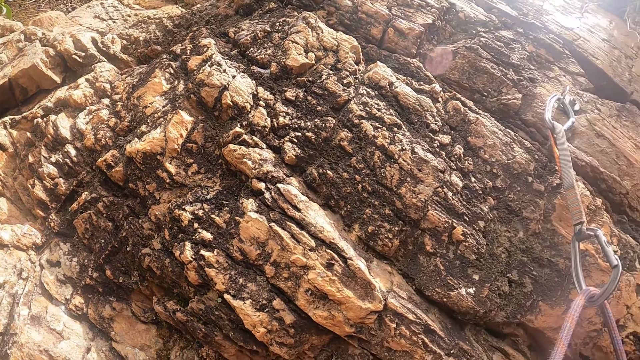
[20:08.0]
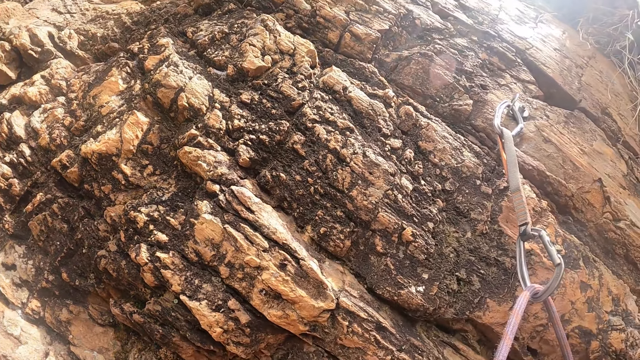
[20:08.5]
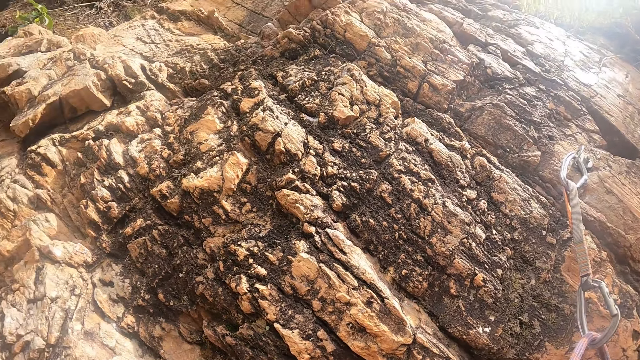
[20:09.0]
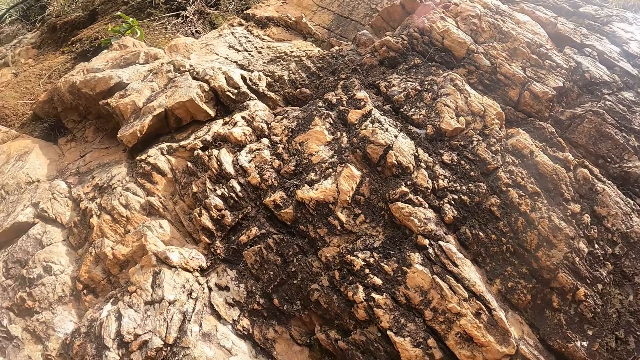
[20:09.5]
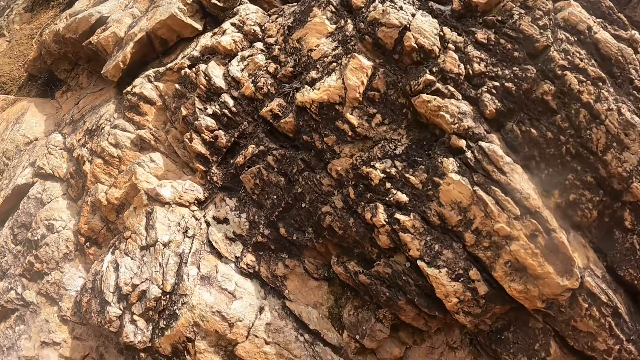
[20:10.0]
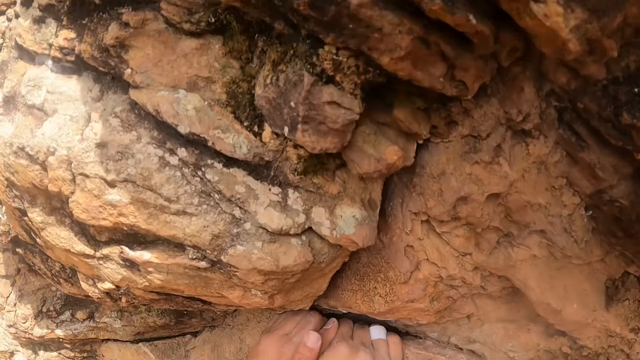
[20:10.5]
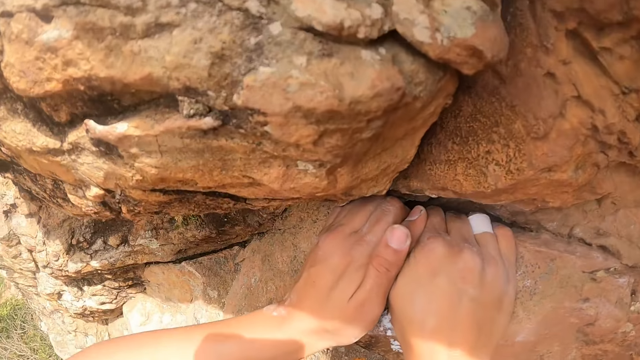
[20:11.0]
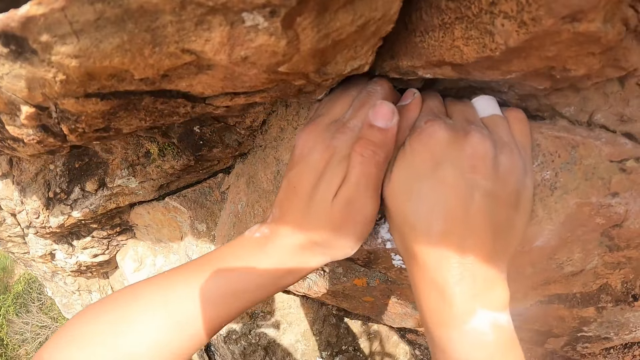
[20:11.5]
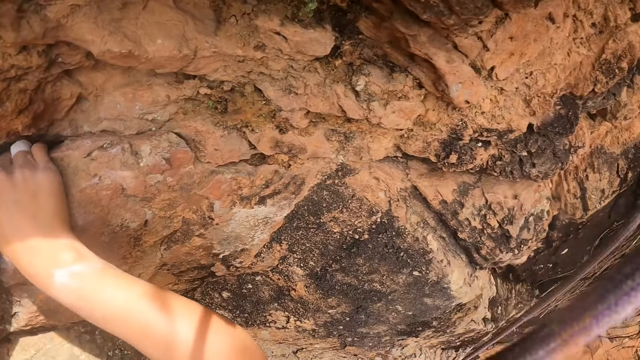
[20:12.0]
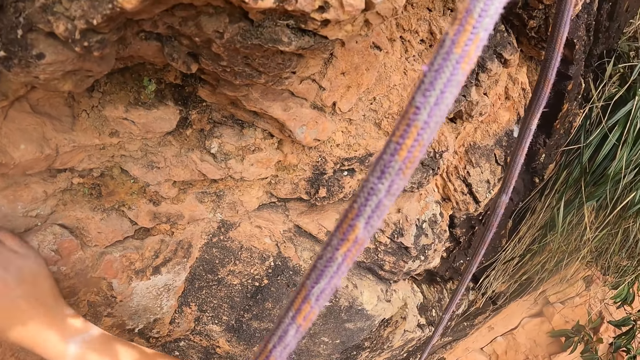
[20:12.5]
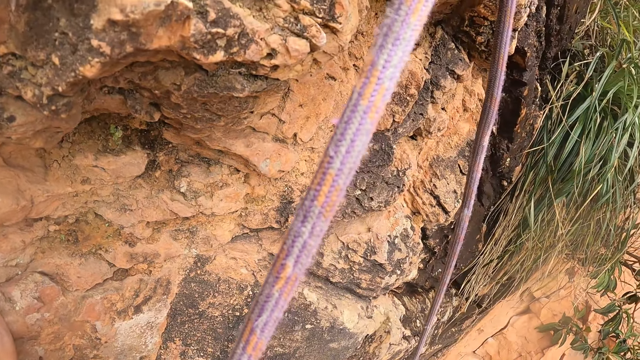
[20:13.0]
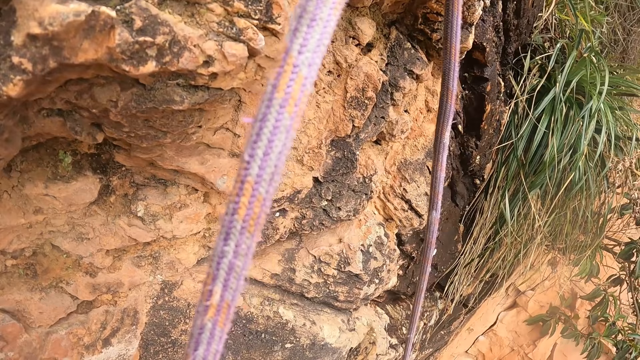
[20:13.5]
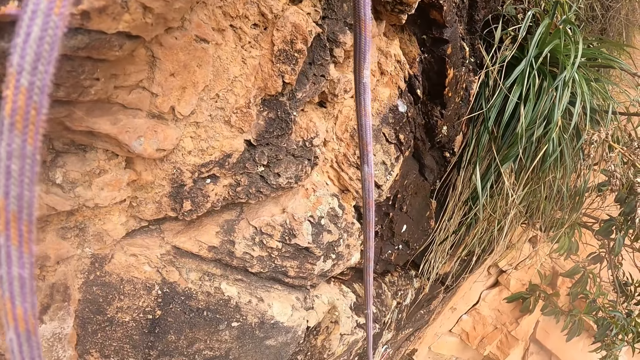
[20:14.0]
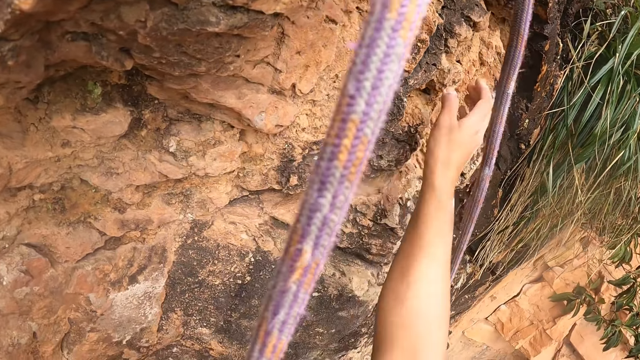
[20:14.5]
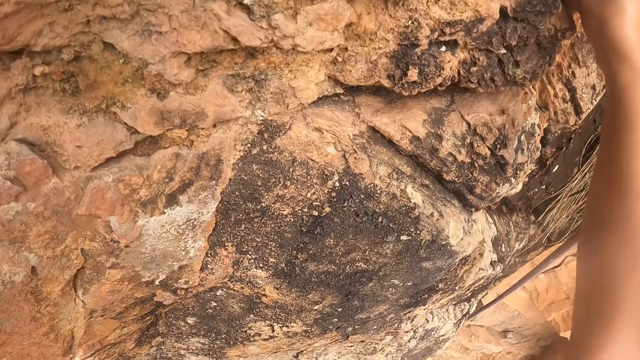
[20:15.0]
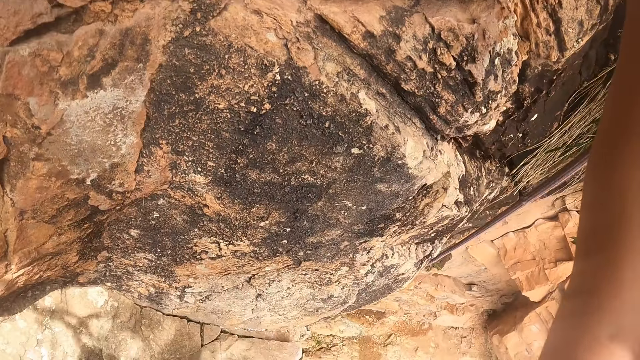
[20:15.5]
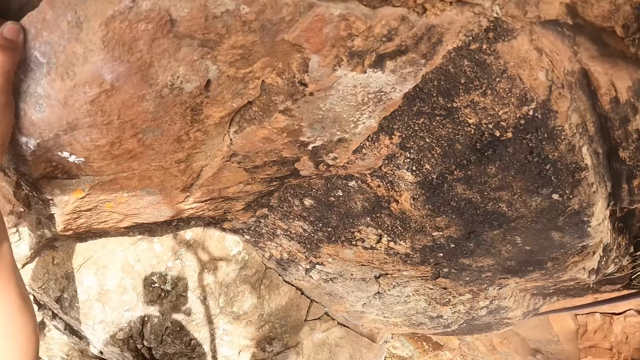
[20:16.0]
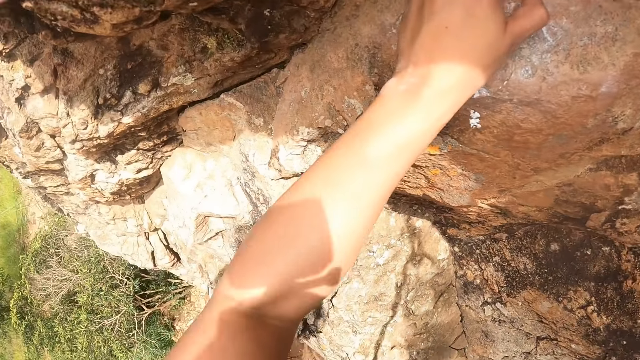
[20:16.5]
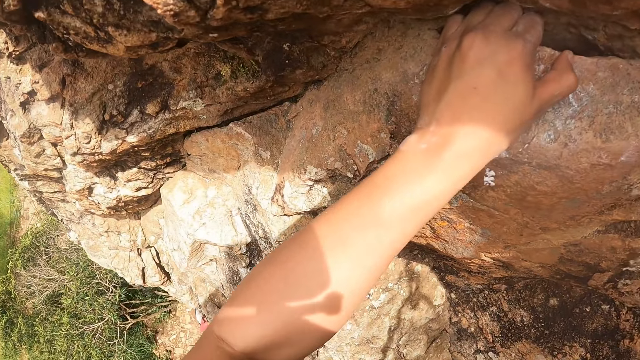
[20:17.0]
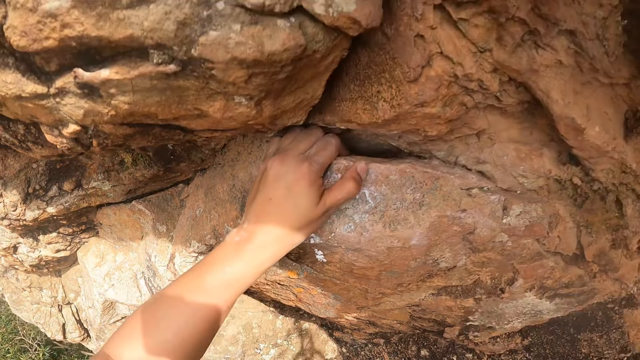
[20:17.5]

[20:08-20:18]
The camera wearer holds the rock with both hands. They move the right hand on the rock.

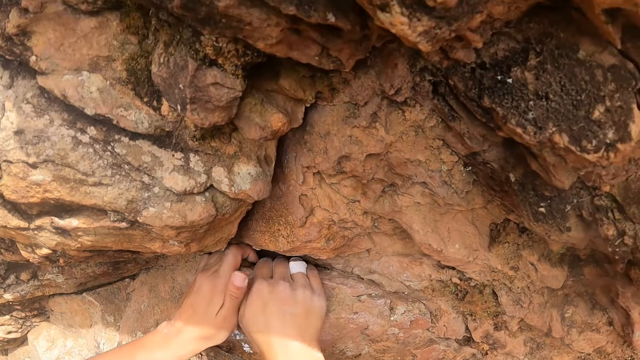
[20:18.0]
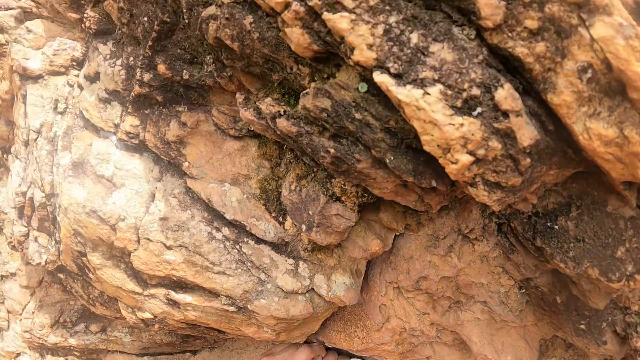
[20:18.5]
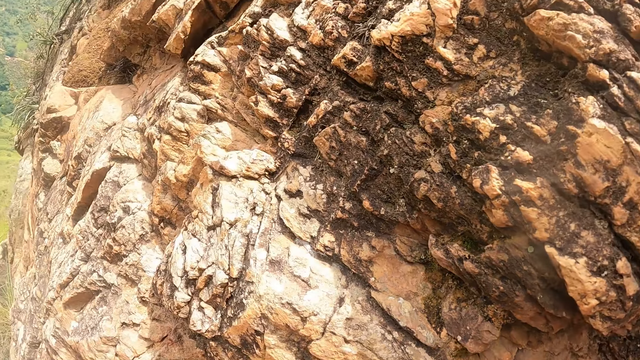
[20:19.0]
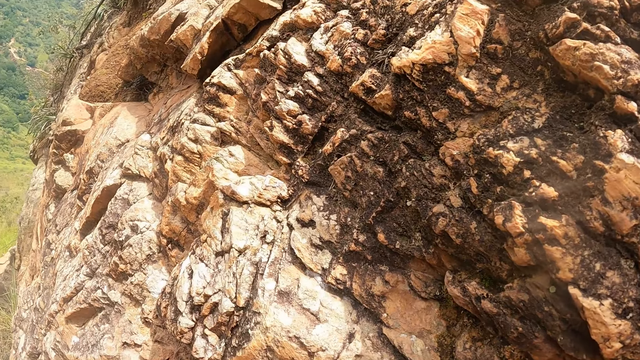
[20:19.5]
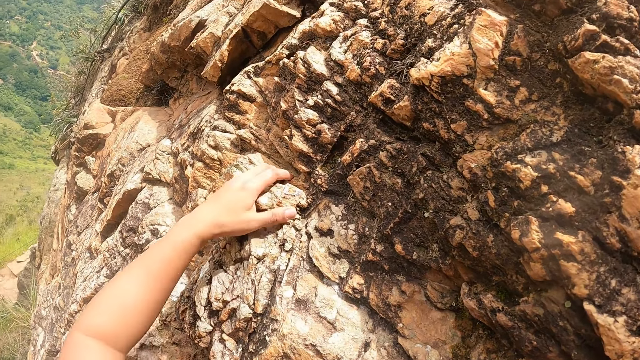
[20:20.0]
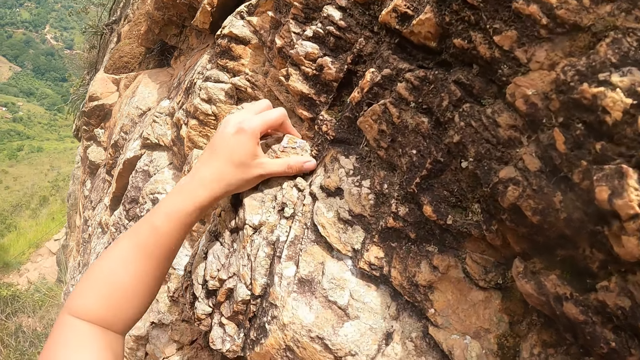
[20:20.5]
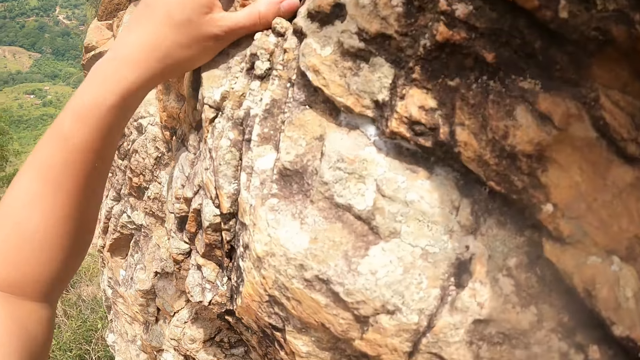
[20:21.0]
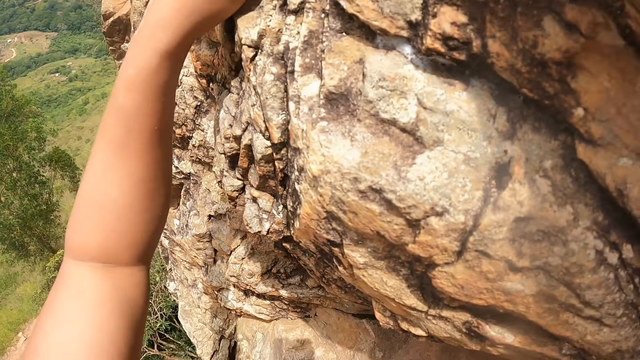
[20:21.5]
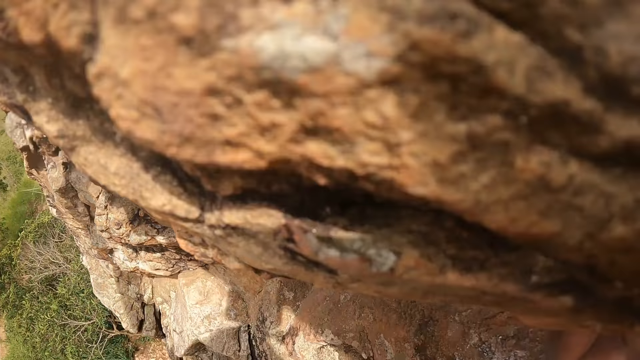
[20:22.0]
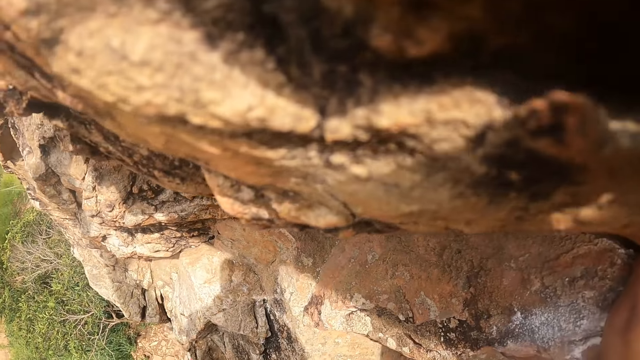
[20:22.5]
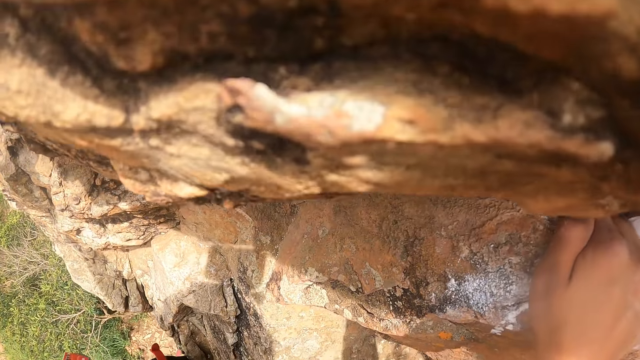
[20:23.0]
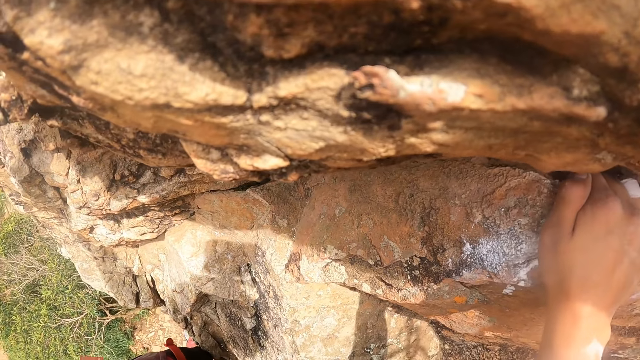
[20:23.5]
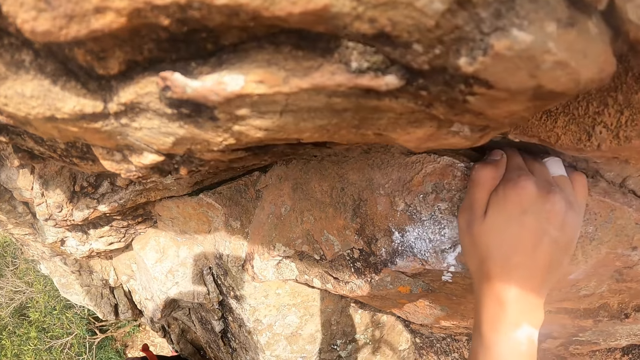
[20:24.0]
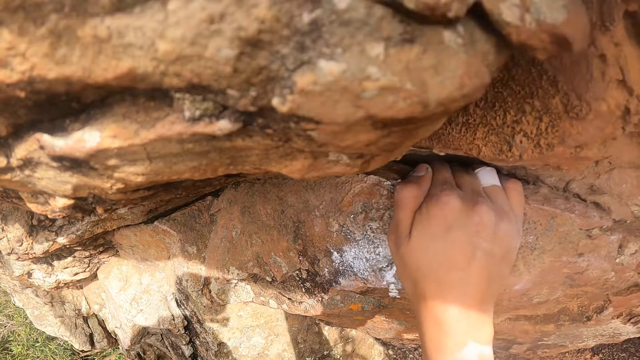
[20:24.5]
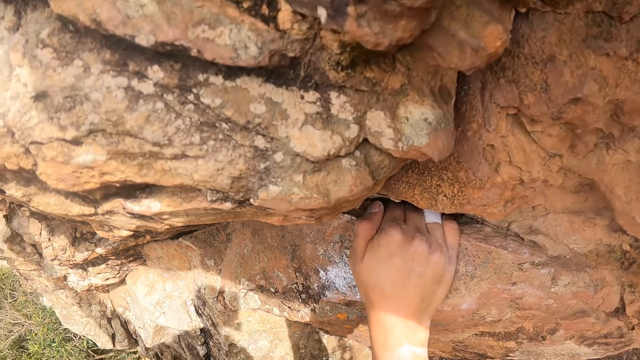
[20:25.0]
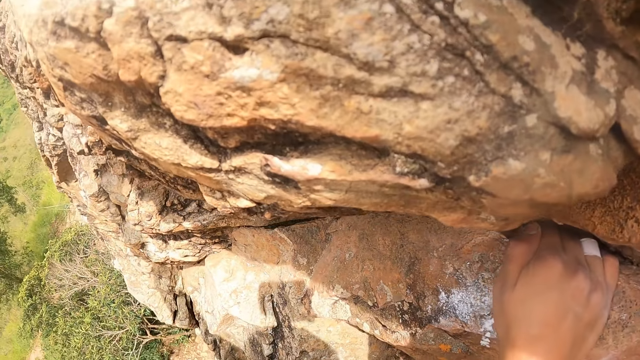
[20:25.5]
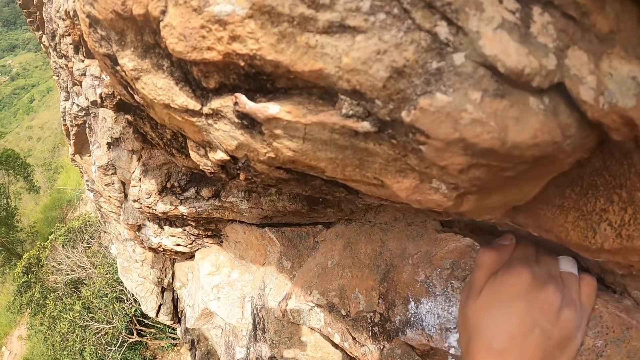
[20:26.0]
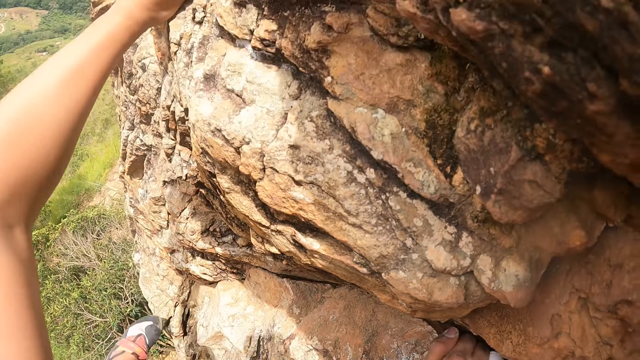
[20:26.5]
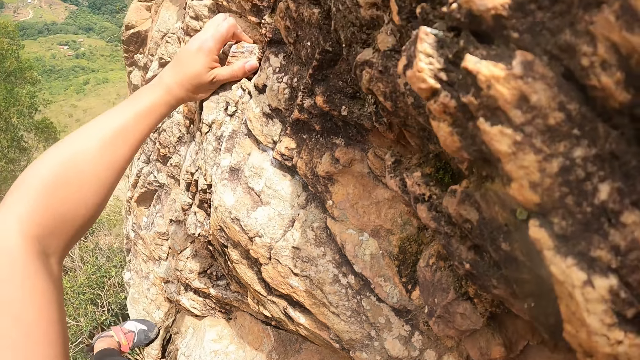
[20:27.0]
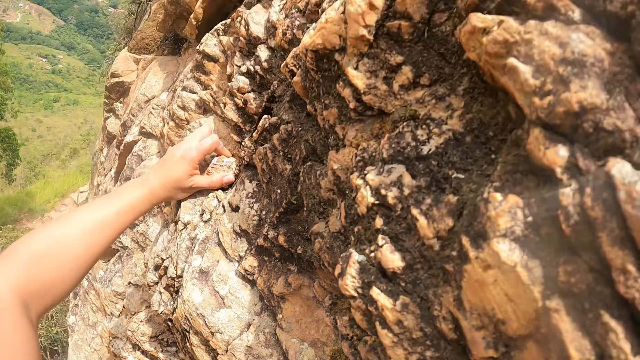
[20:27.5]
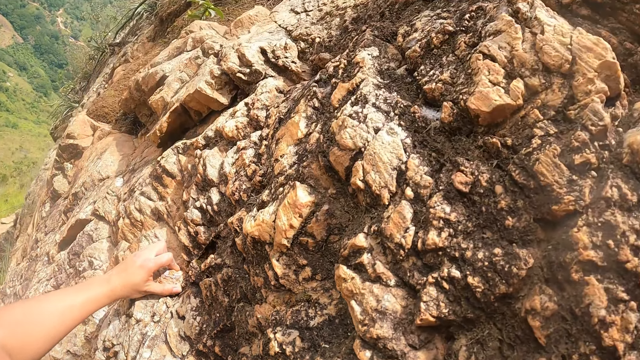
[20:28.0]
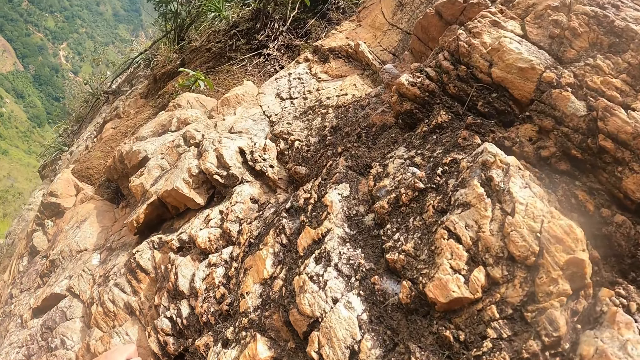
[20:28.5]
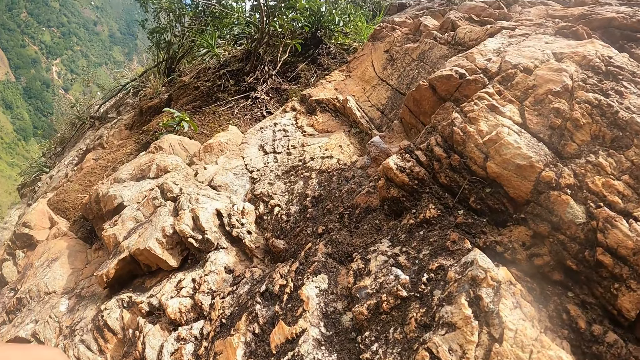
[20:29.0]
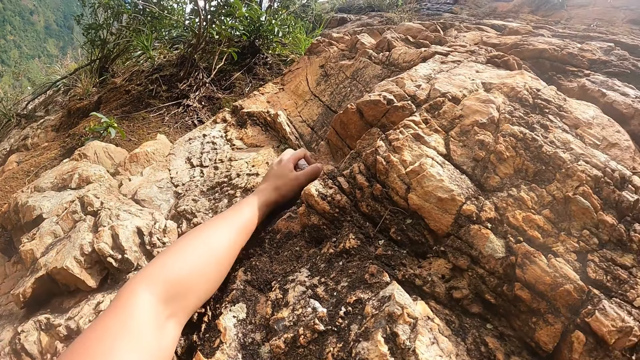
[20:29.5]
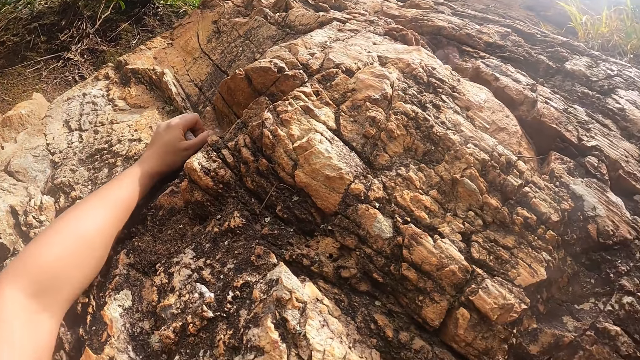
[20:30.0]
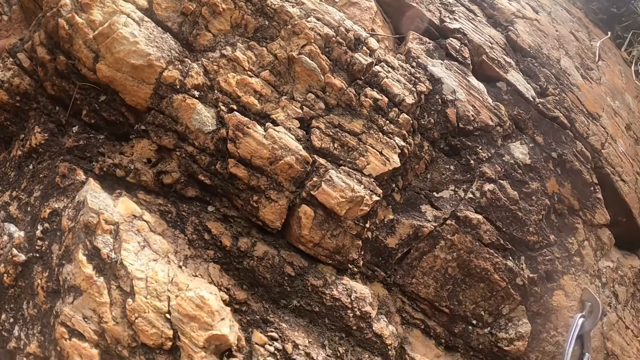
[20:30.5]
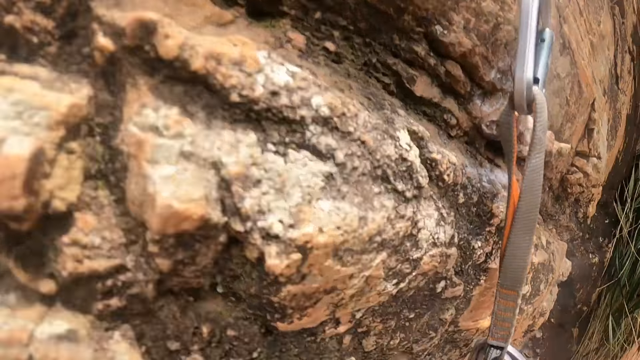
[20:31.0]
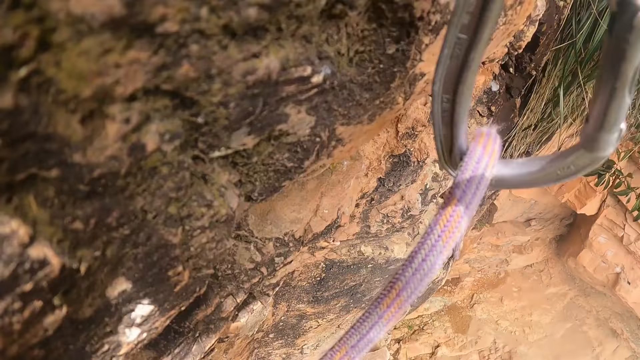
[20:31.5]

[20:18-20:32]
The camera wearer moves the left hand on the rock. They climb the rock. They move the left hand on the rock.
